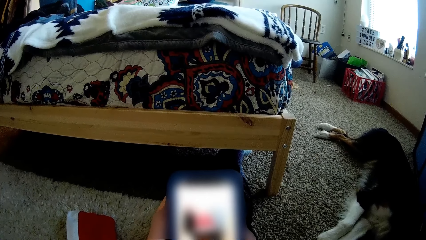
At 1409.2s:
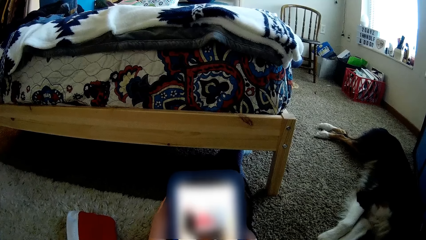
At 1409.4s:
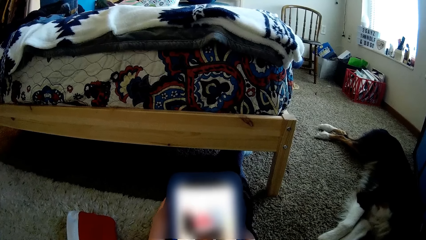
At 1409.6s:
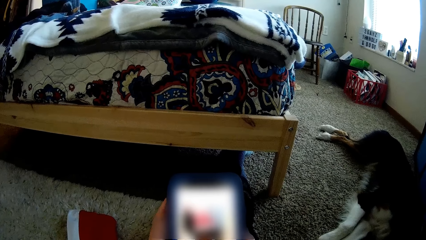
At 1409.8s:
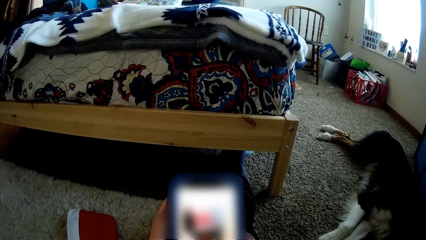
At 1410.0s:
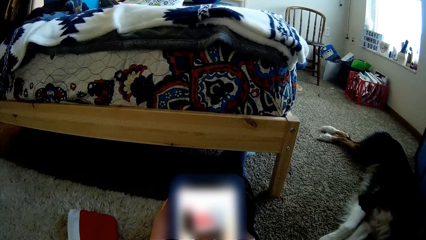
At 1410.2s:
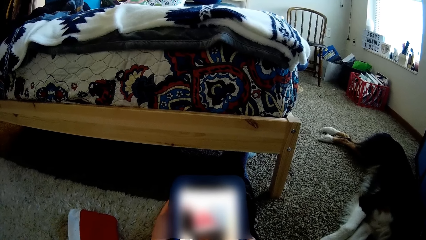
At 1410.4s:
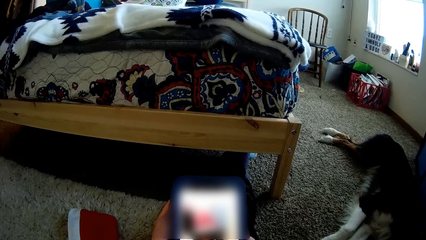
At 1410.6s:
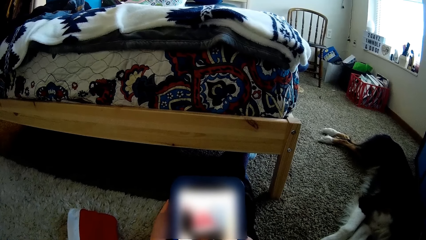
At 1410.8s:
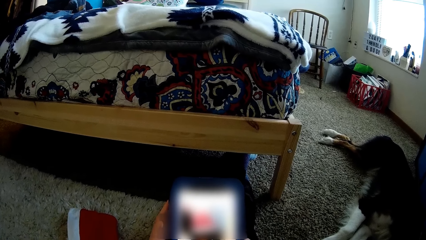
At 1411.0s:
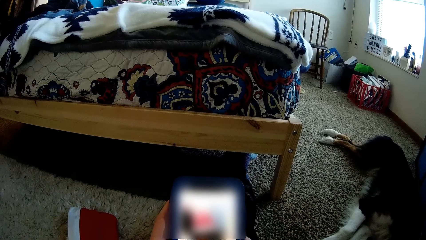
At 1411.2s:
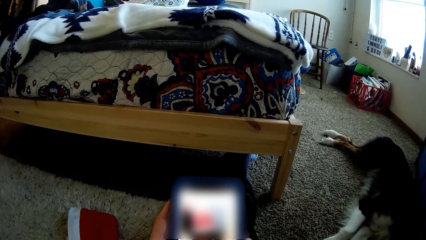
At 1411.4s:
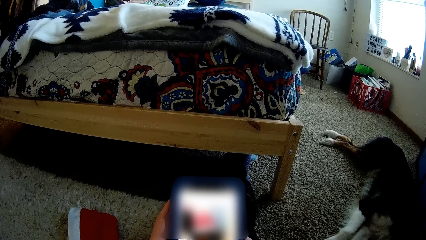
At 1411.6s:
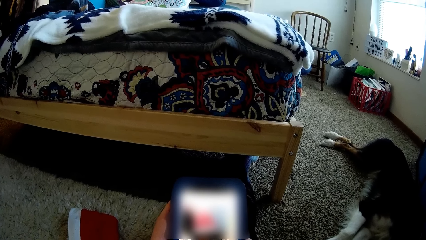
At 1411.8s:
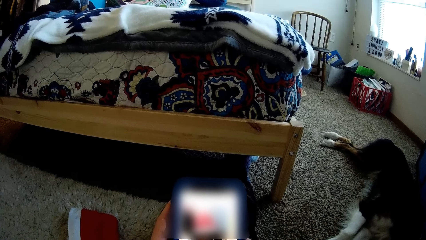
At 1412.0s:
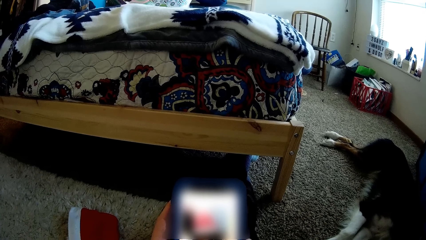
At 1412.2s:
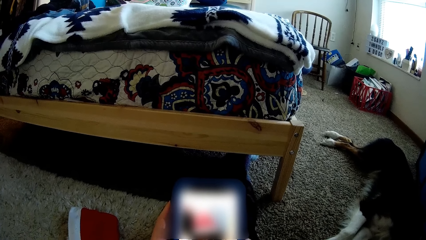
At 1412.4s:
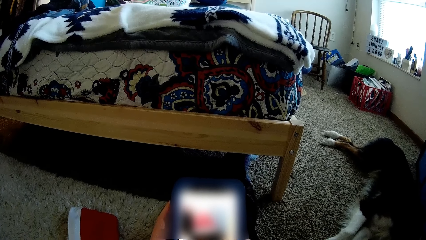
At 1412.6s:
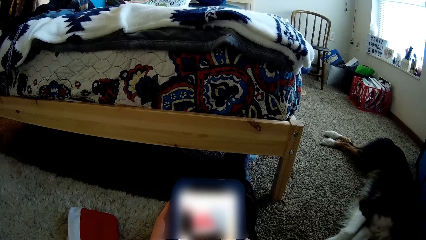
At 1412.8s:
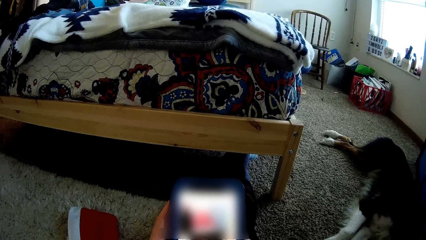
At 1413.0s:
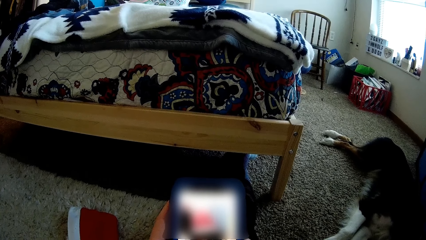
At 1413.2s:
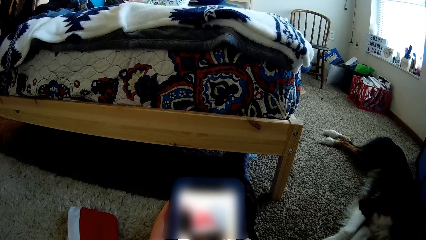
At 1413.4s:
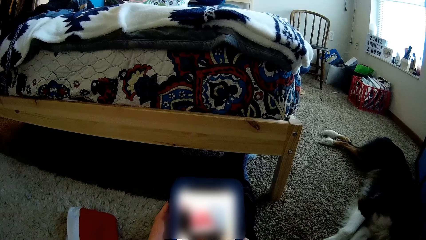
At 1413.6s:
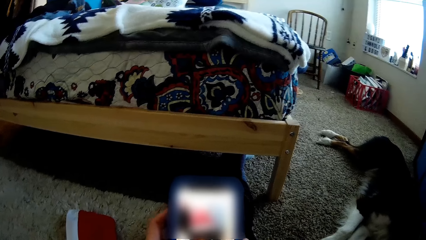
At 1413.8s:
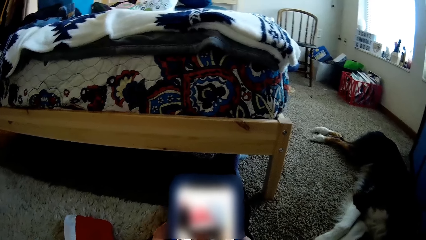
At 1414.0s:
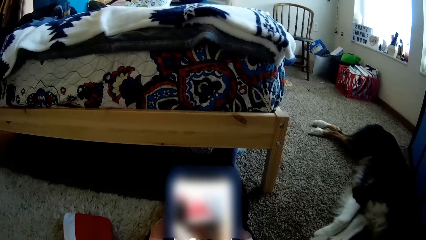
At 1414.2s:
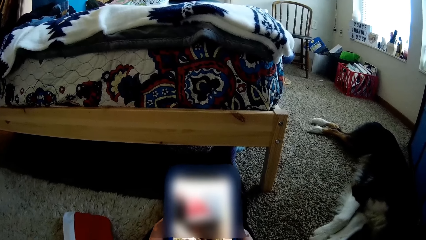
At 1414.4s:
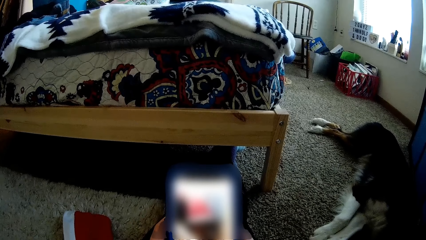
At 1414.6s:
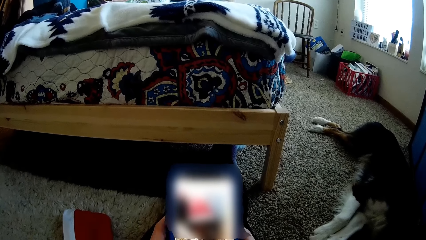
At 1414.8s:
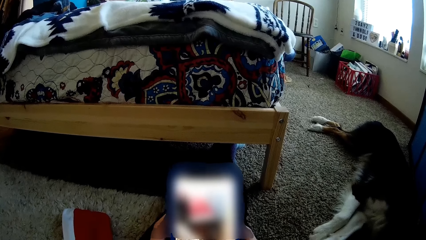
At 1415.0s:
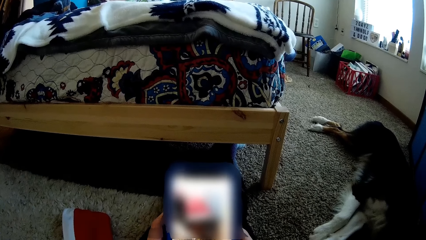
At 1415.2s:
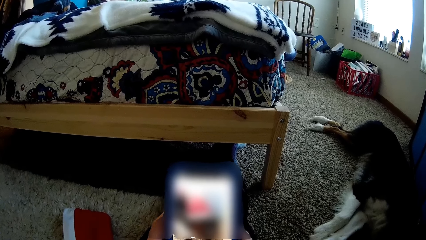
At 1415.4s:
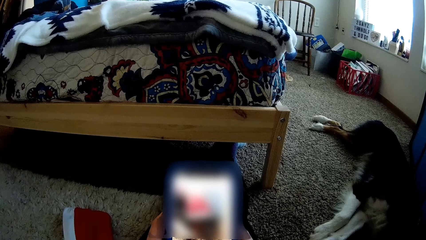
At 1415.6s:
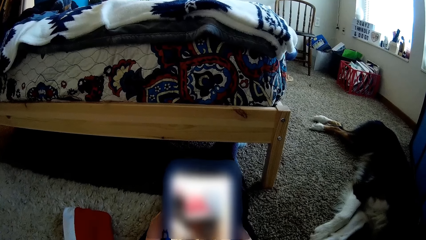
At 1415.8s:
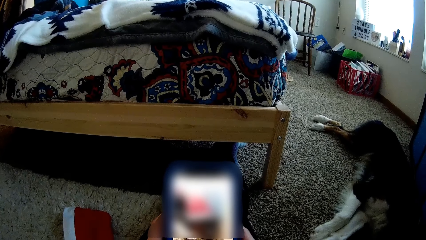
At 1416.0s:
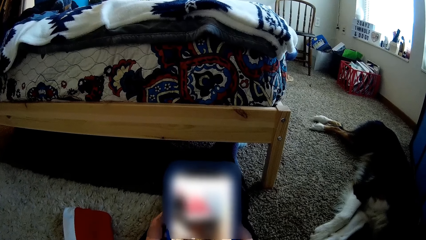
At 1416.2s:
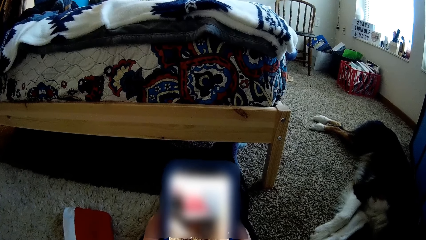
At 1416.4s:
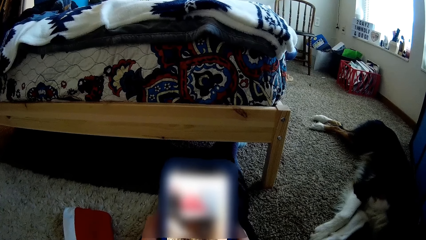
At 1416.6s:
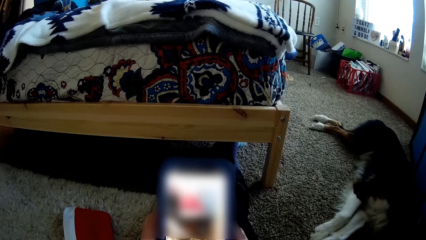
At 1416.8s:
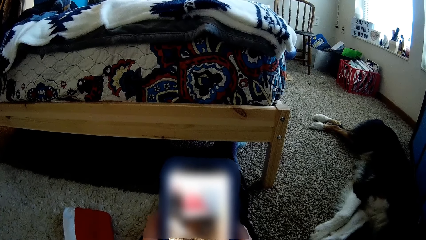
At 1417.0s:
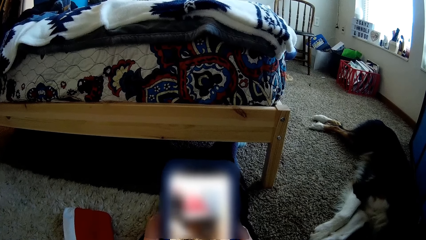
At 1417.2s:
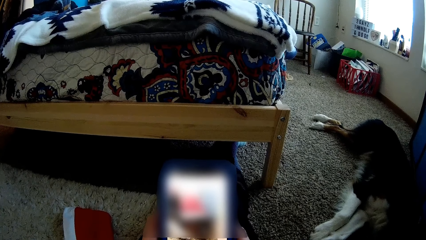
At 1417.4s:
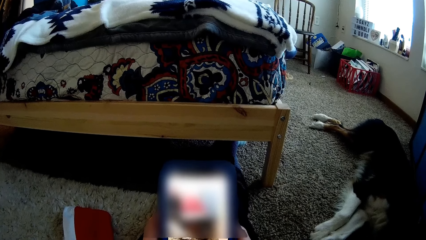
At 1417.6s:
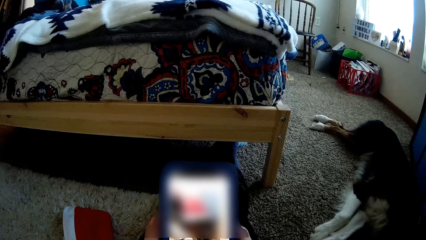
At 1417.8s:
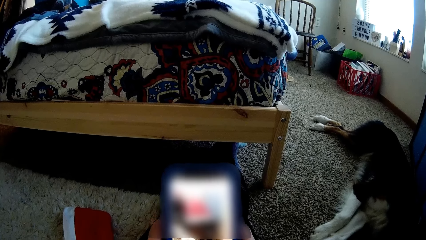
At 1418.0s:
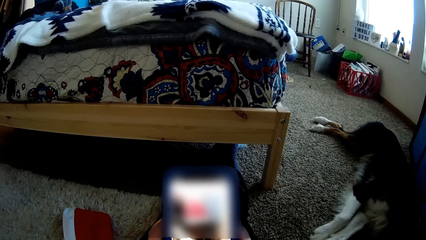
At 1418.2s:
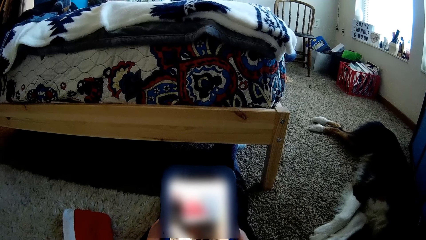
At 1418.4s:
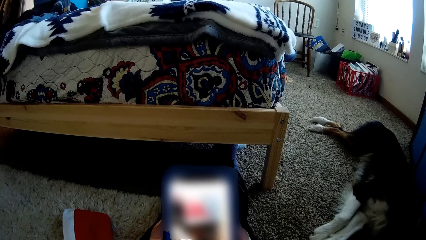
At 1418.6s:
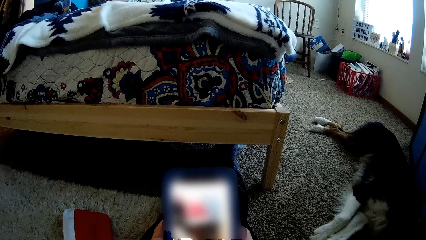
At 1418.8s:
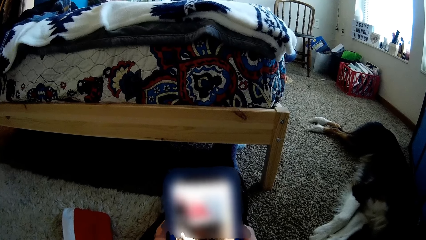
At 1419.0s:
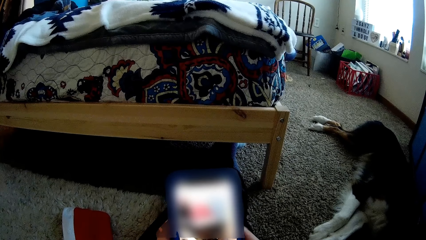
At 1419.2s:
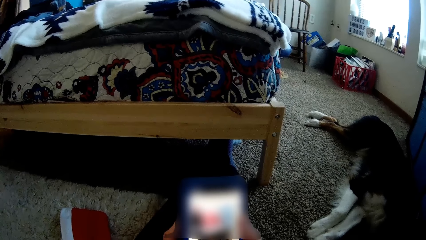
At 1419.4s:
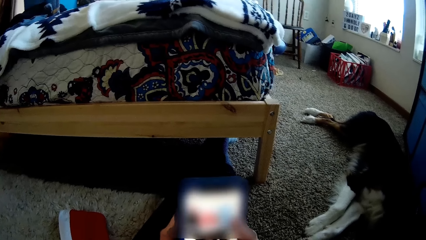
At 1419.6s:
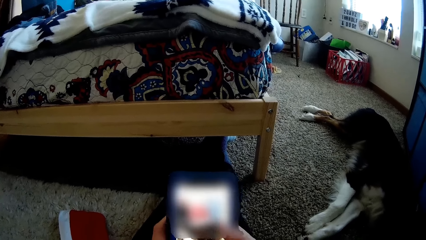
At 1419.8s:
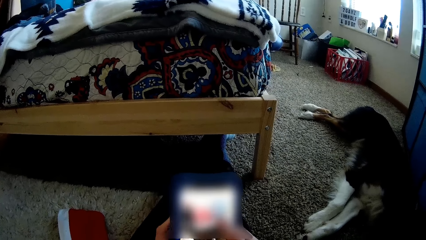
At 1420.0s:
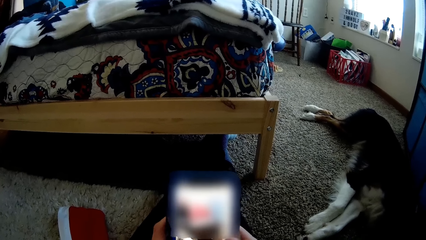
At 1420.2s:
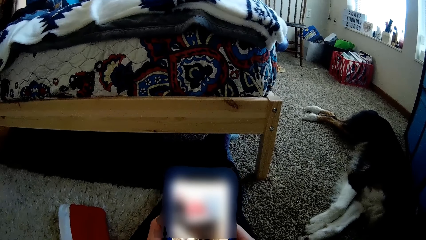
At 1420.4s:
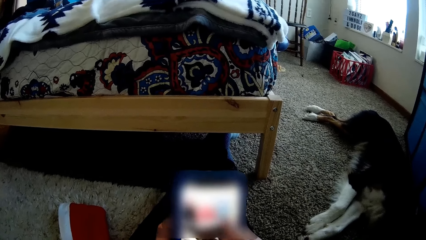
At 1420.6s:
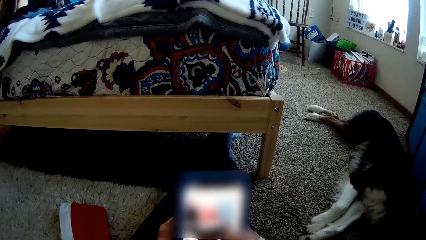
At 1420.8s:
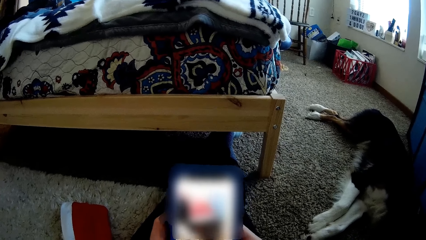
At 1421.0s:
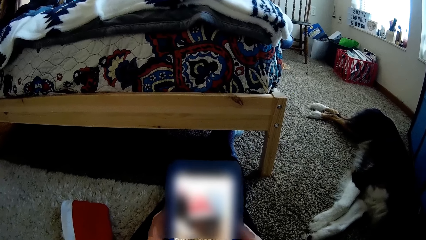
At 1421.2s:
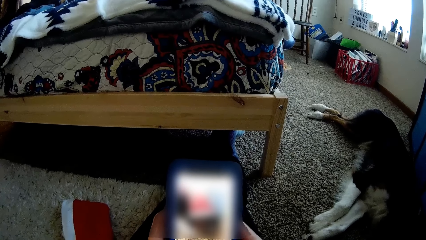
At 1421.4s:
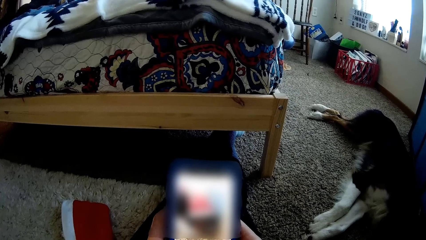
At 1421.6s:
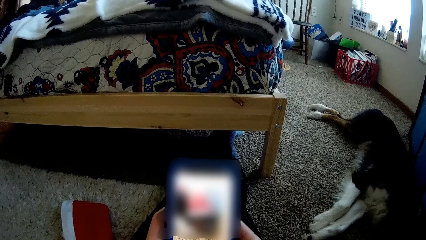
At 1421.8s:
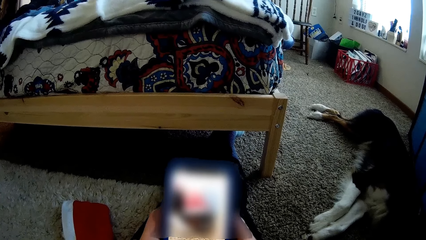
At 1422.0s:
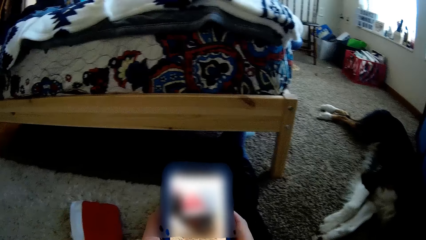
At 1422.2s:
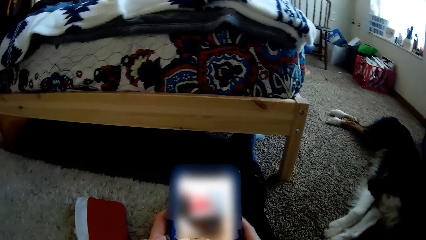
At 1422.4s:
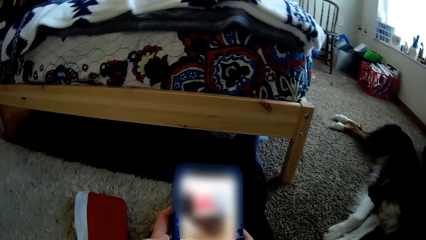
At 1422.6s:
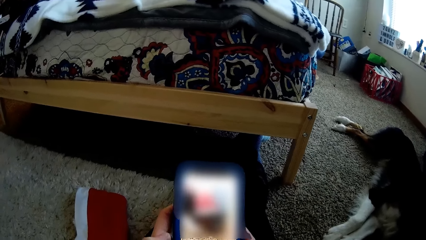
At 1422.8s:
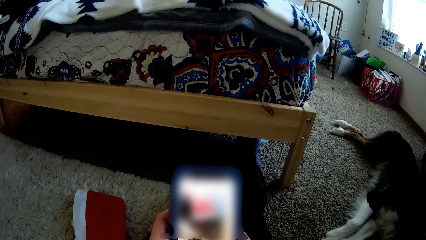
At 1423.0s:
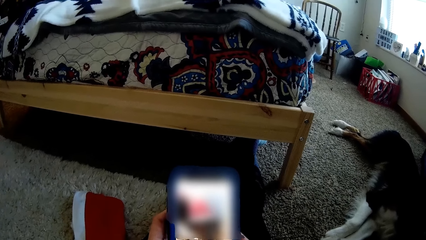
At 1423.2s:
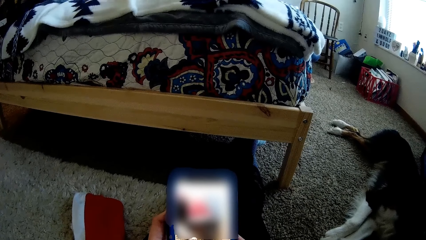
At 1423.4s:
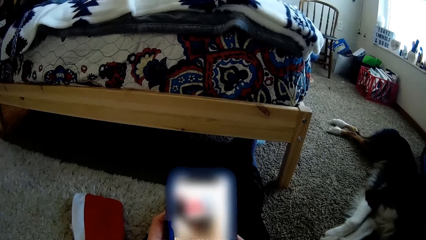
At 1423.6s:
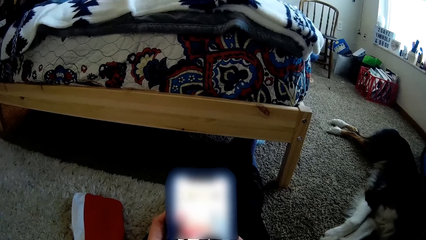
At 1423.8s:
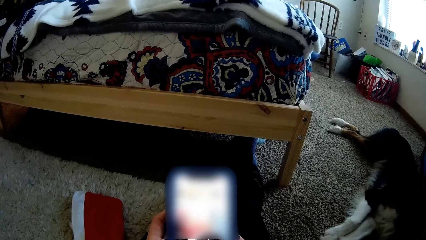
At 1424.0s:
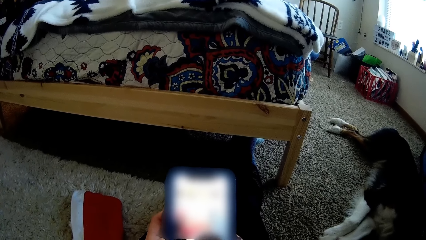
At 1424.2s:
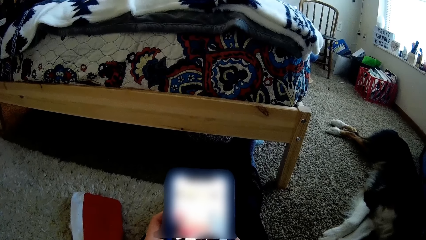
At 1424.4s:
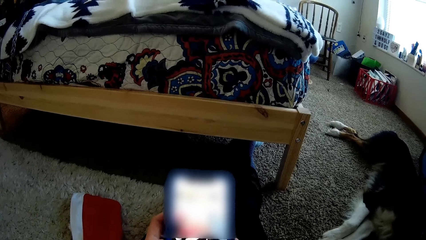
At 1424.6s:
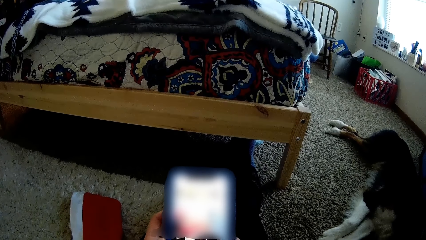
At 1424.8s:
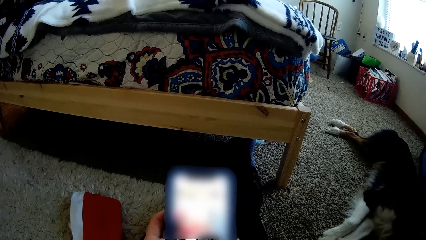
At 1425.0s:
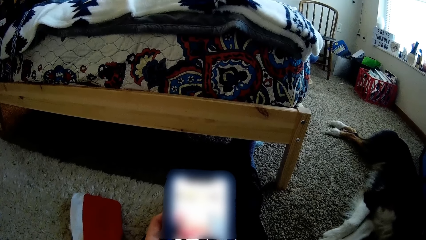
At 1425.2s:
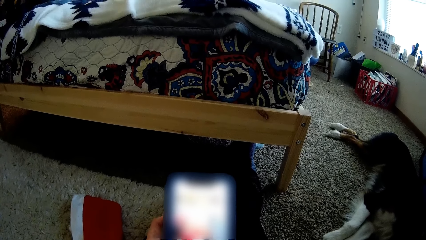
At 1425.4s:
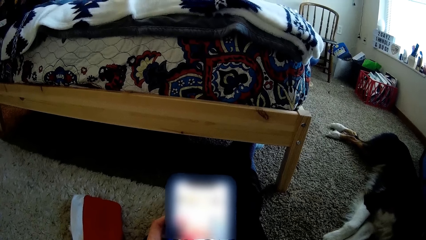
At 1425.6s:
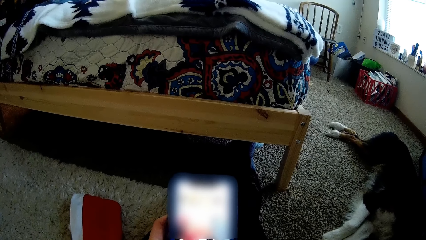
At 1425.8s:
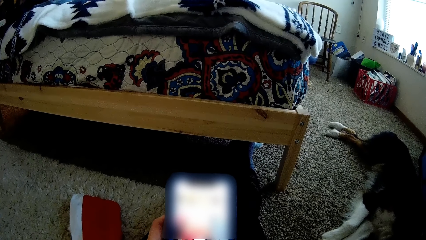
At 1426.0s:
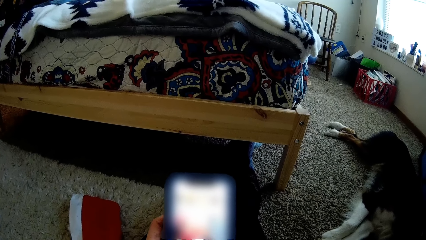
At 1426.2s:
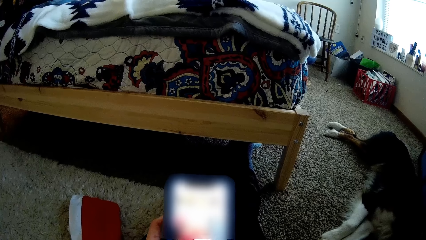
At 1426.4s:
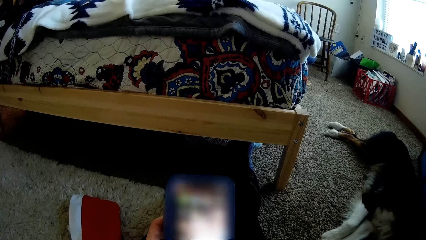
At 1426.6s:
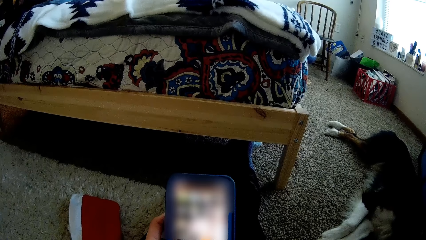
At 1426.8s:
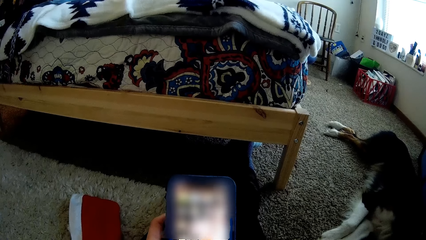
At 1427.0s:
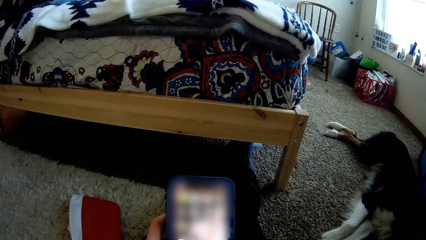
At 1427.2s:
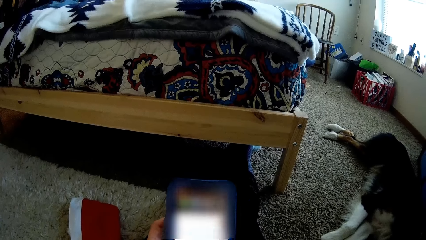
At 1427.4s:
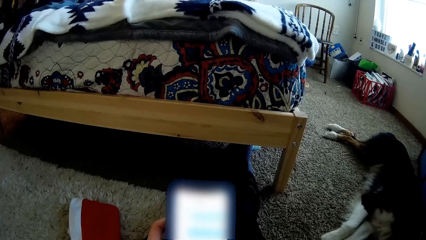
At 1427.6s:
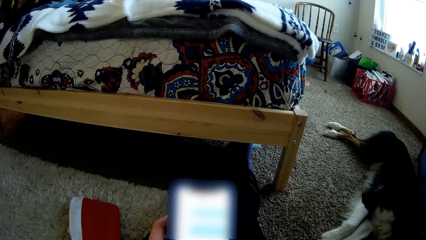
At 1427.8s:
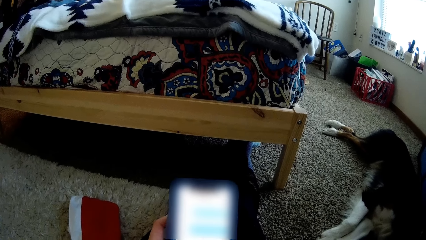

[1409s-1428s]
The camera wearer looks at the phone. They lift the phone up.
